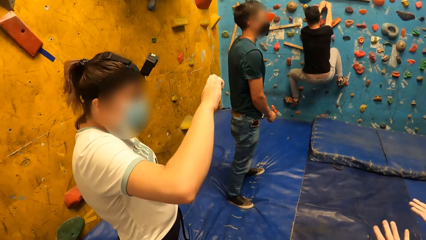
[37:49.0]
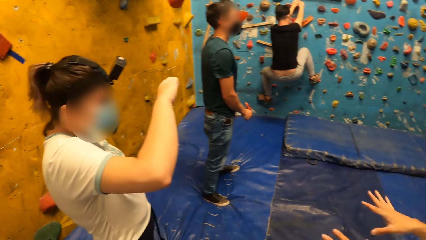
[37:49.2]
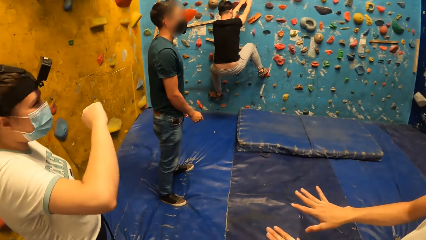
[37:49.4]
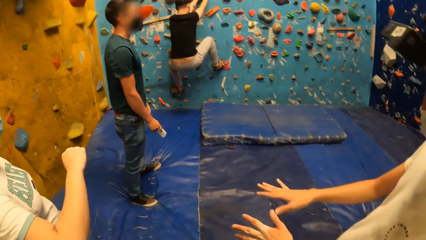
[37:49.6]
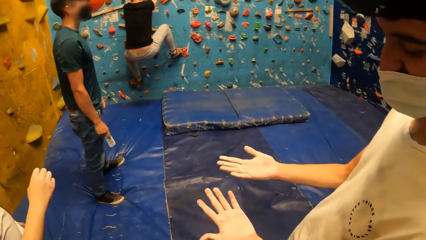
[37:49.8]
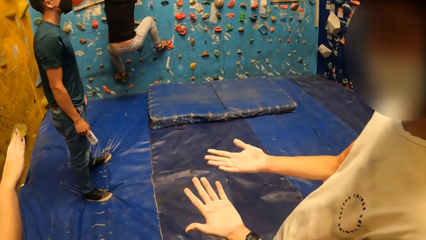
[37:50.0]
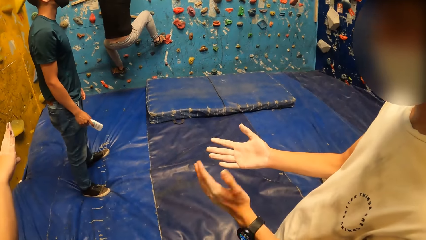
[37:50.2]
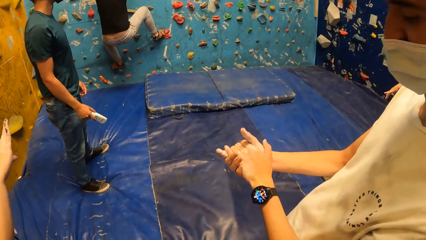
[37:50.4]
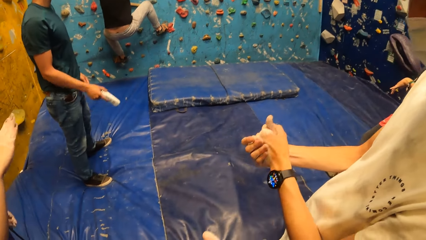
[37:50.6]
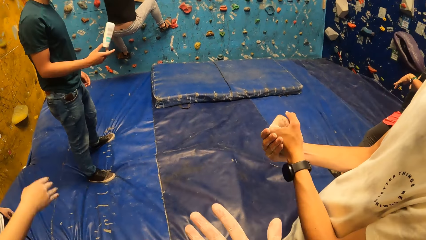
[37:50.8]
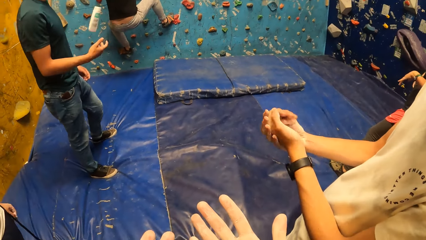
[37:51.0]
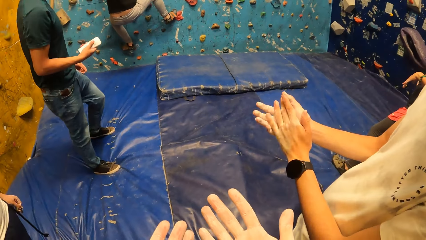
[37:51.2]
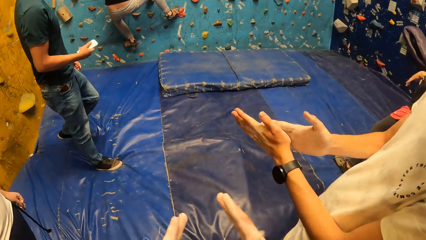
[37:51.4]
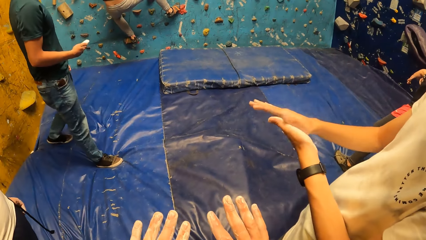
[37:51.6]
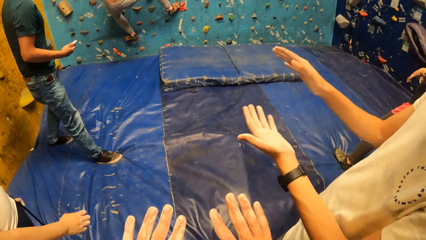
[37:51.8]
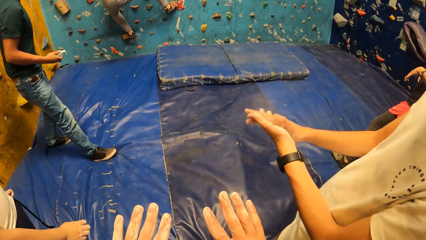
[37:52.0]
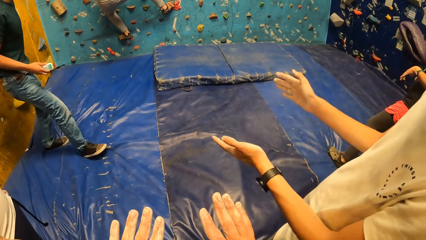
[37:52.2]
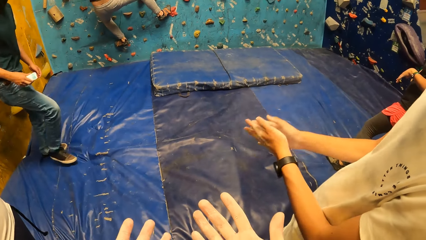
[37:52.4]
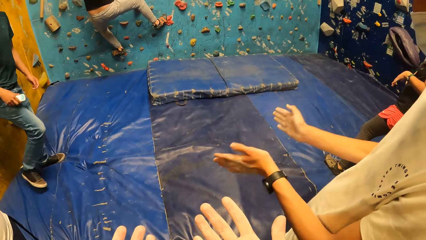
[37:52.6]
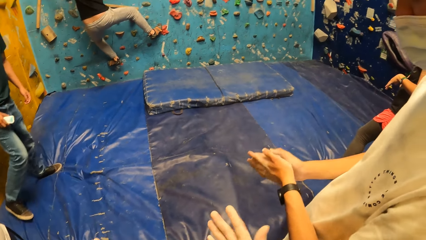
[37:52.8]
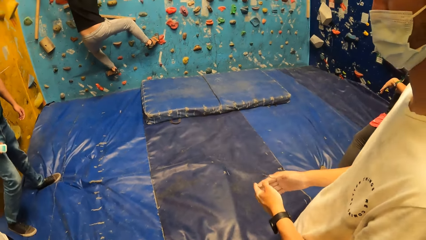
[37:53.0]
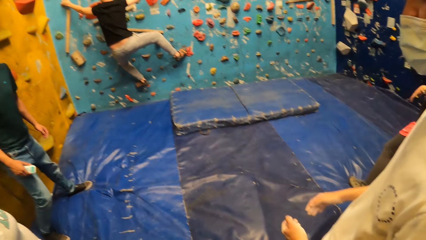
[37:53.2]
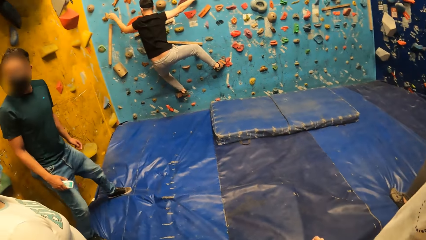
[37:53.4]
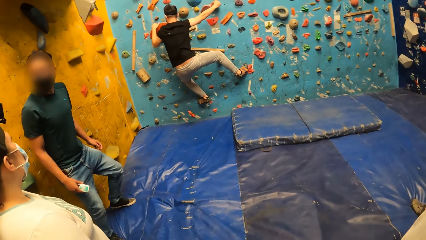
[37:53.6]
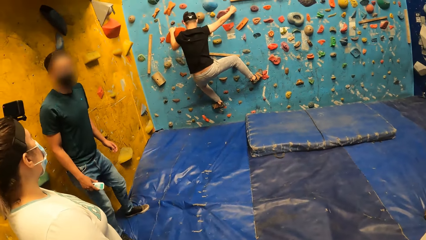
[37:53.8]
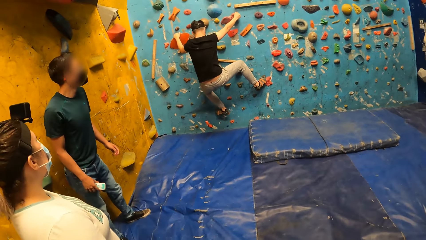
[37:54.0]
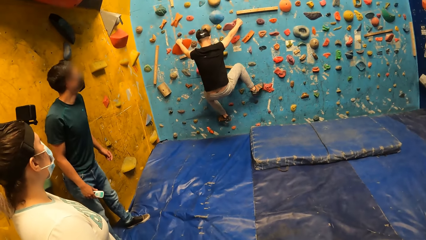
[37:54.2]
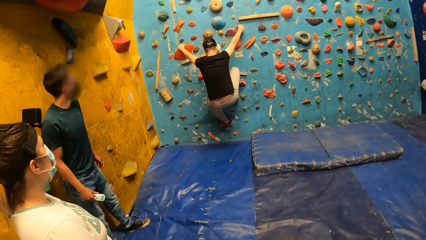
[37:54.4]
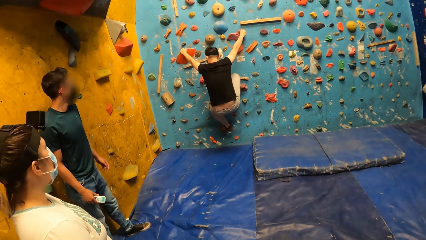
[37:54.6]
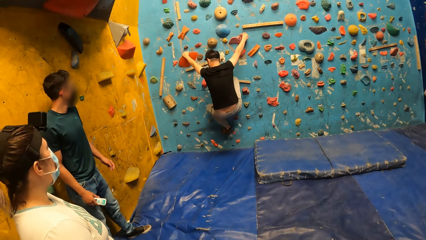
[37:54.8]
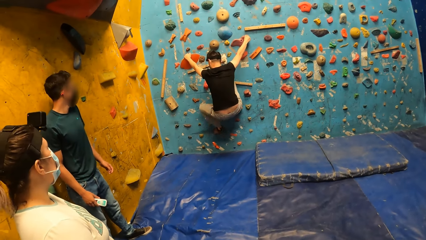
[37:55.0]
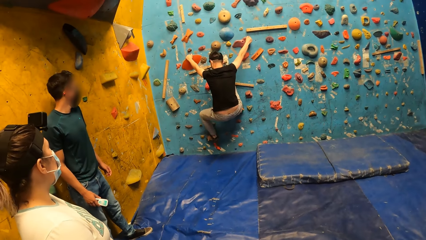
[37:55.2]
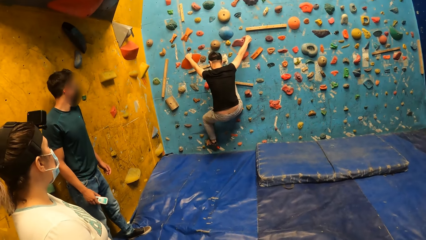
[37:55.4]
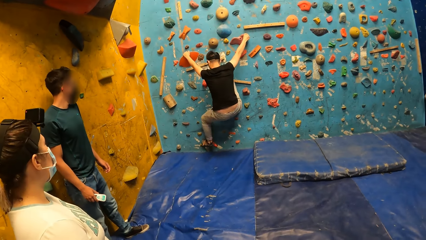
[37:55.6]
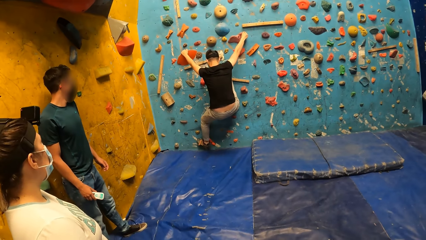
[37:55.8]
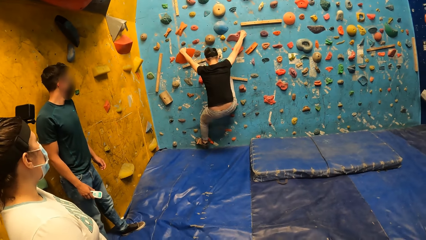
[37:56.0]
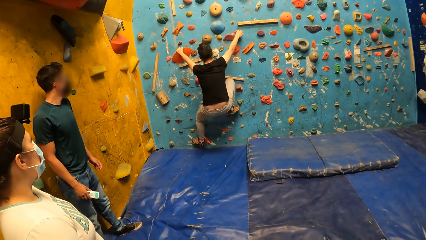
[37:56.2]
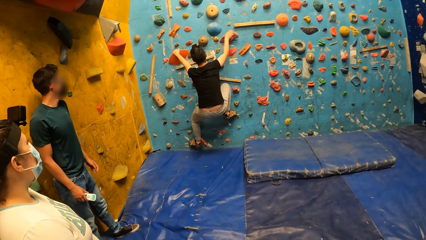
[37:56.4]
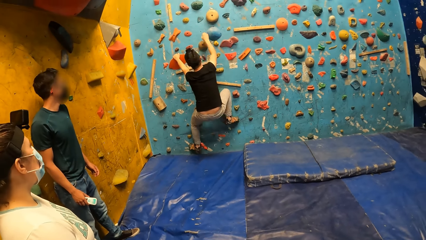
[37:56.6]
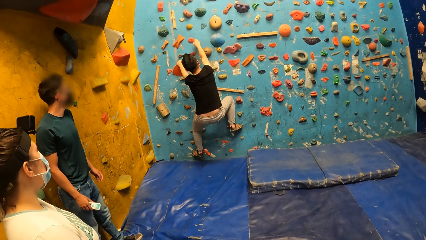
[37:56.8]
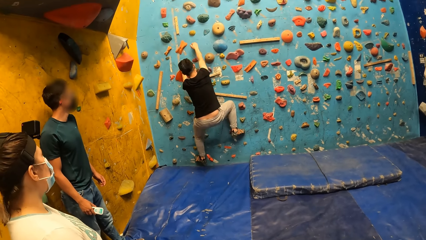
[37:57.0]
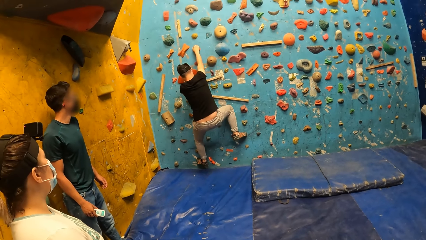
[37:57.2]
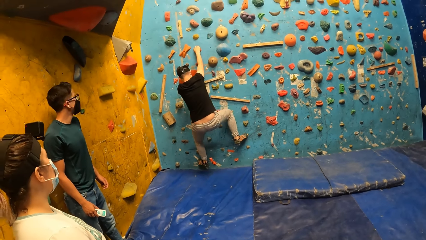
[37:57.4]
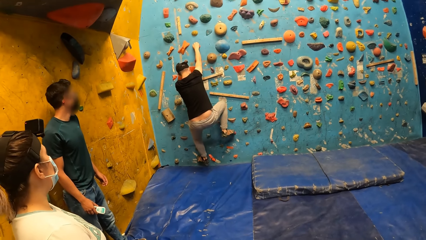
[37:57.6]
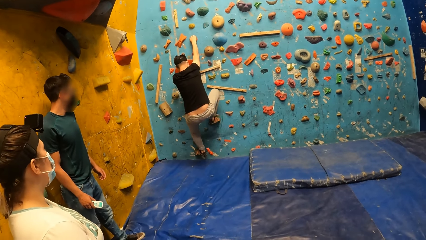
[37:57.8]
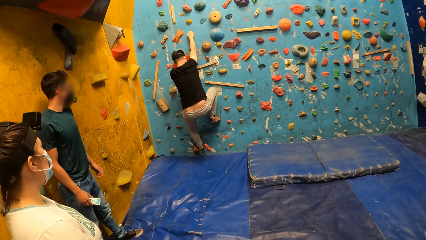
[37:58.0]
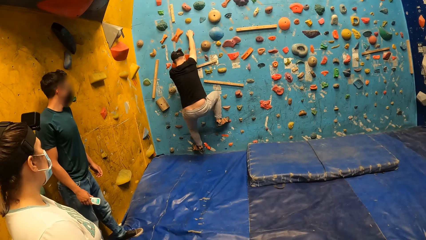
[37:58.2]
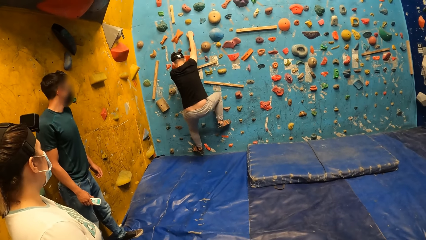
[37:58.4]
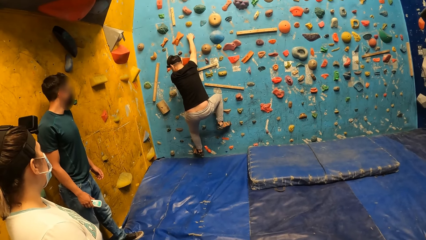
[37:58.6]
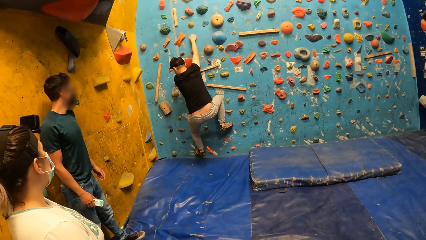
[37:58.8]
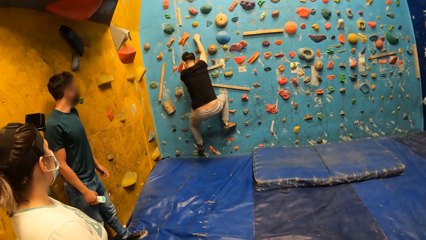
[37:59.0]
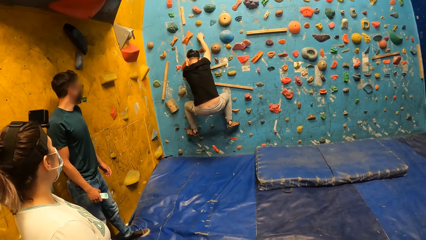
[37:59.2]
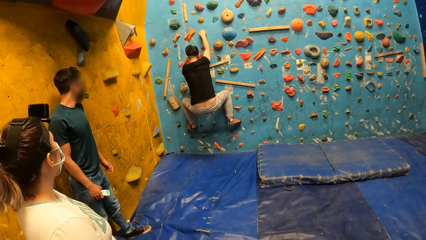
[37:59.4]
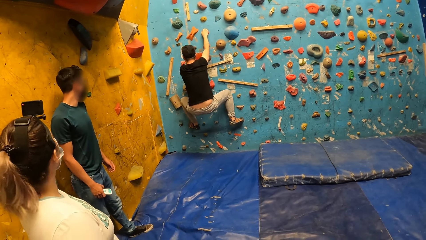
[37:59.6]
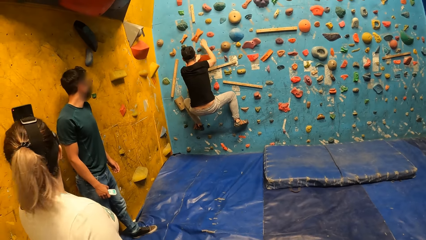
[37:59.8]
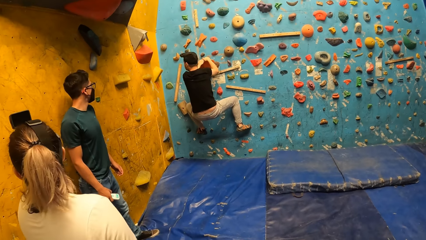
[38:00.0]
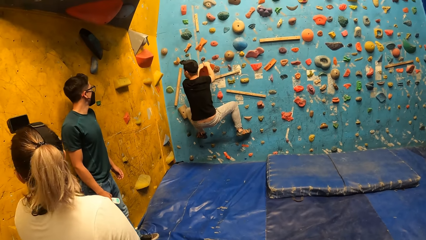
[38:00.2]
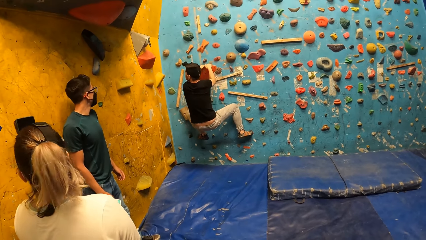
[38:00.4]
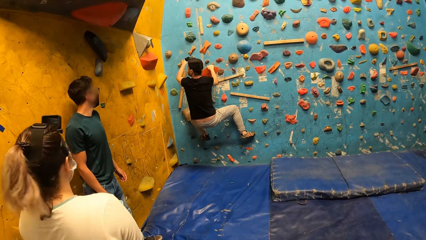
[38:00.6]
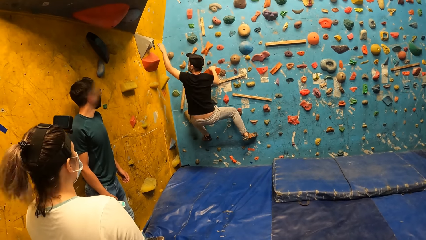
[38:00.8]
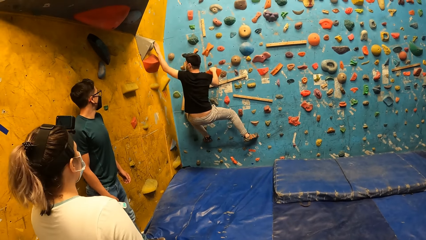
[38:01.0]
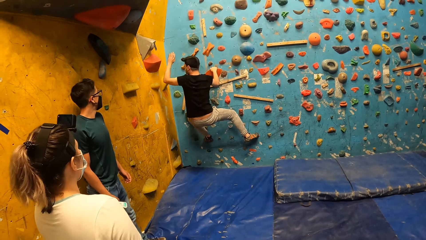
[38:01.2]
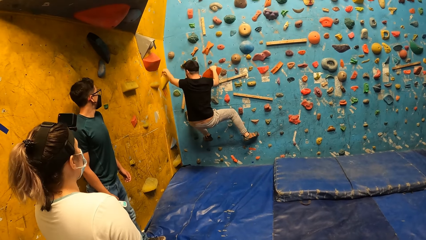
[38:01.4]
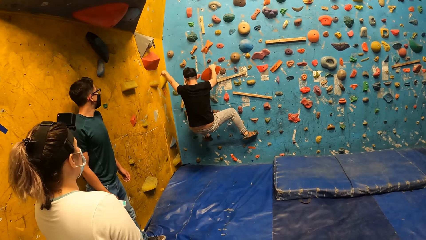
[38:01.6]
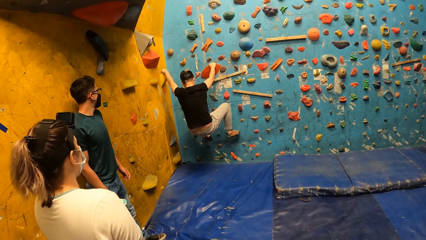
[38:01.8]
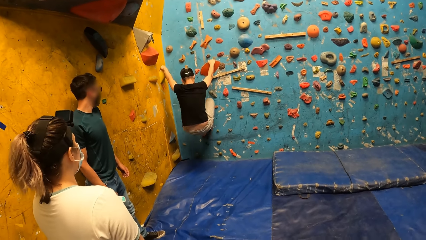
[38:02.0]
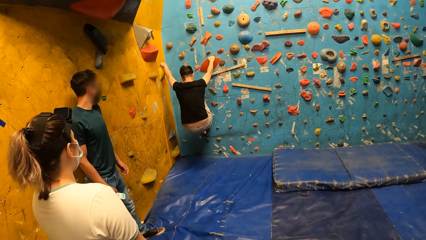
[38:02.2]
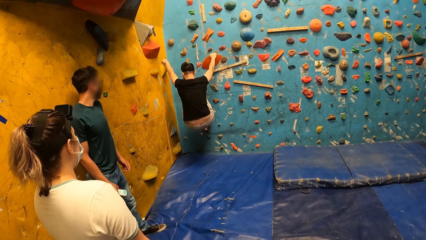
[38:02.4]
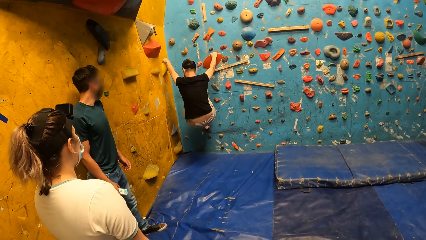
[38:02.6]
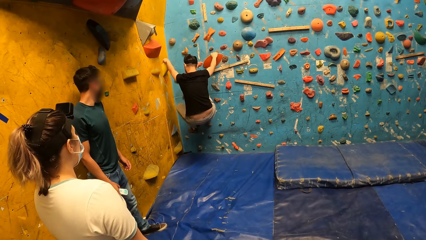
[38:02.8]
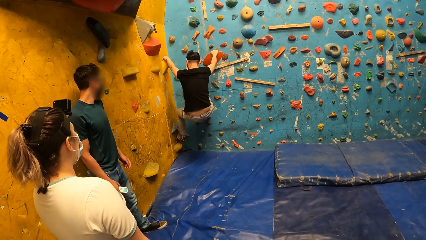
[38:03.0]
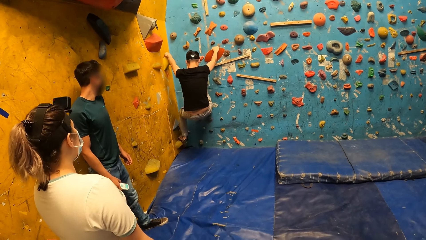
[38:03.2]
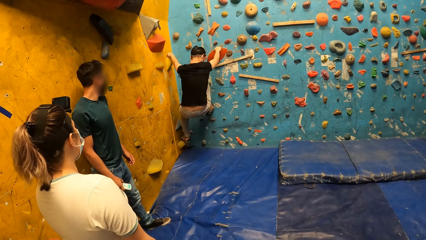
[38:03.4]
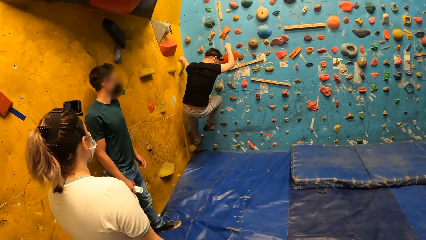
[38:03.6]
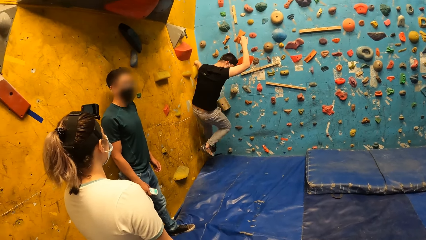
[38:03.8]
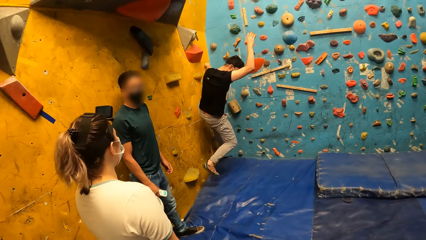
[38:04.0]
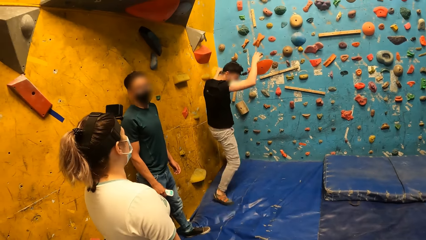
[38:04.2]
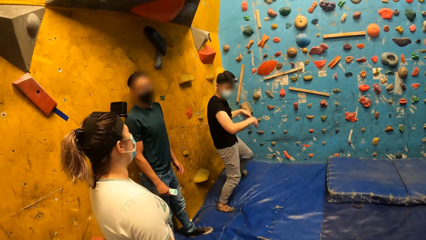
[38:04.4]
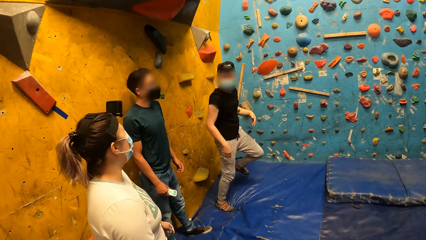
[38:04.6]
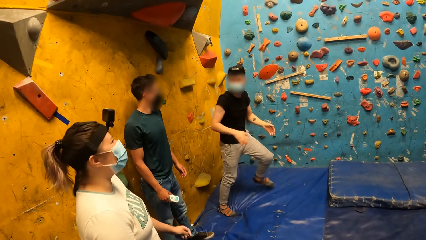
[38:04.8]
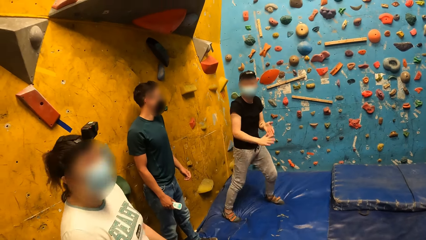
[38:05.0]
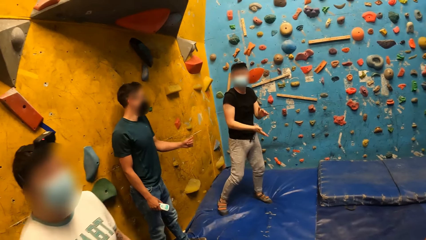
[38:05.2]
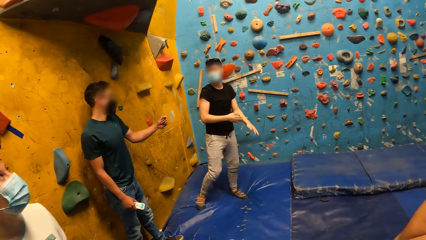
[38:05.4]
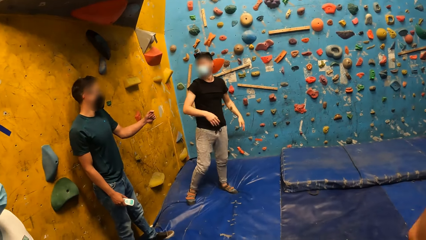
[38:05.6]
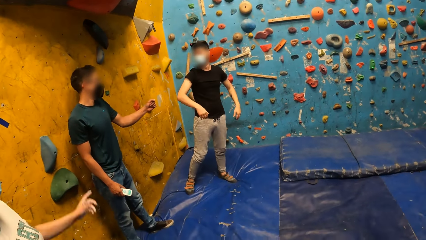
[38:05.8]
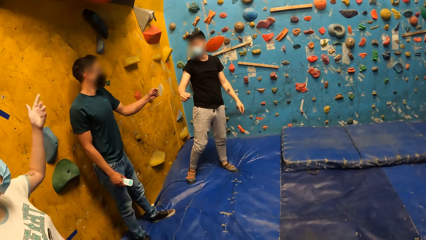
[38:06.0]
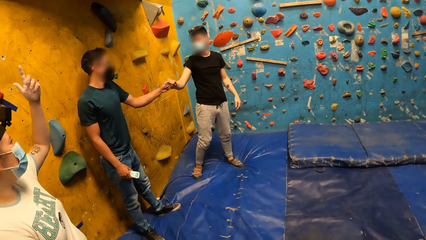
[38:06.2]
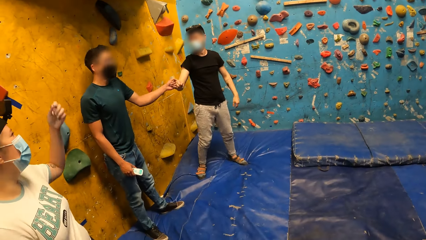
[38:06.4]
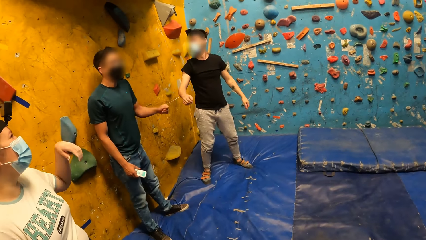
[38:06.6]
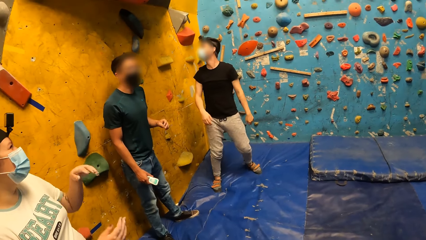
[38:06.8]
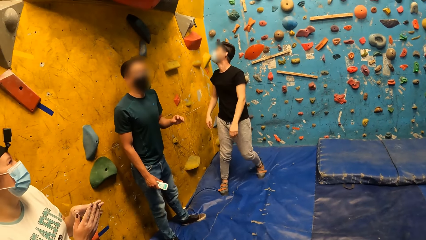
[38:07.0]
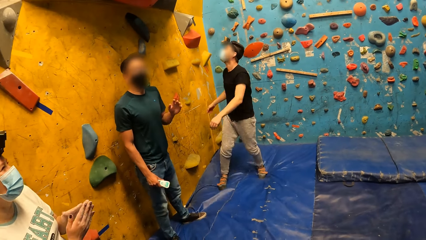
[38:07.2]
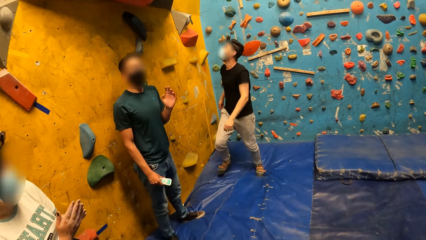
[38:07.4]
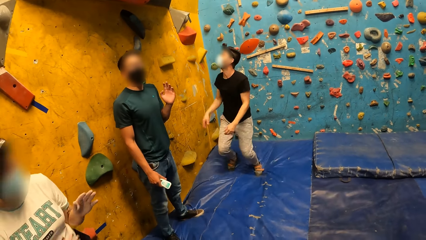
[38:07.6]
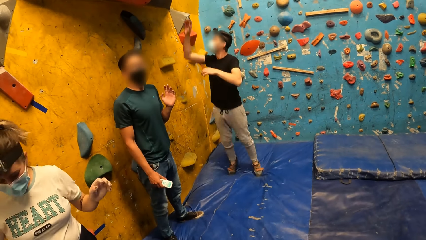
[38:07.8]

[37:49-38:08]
The camera wearer looks at his hands. The instructor throws the container in his right hand up with his right hand and catches the container with his right hand. The camera wearer looks around. A man descends from the bouldering wall. The instructor interacts with the man.
